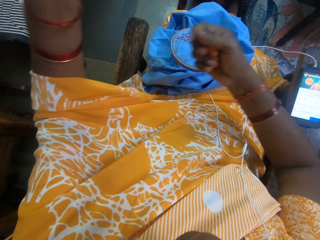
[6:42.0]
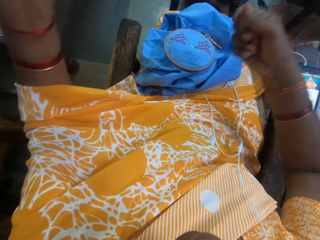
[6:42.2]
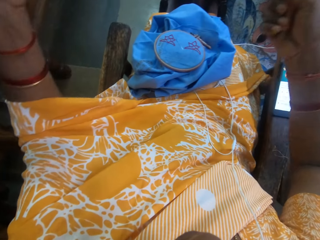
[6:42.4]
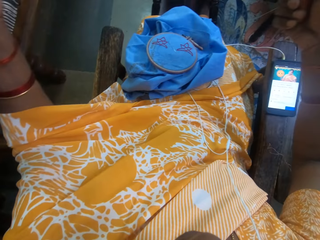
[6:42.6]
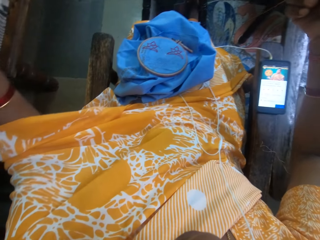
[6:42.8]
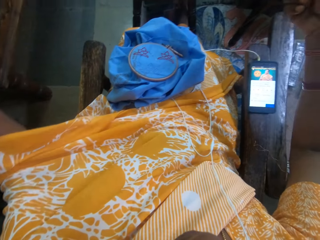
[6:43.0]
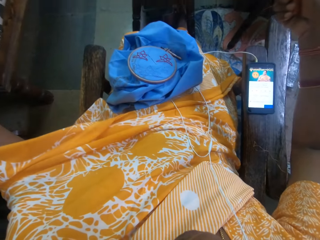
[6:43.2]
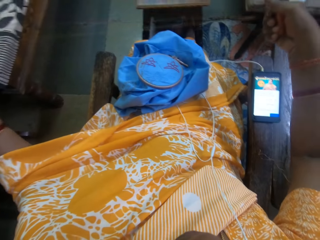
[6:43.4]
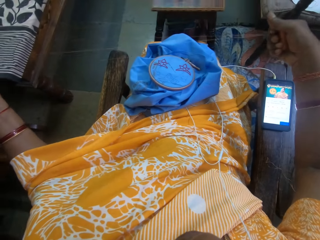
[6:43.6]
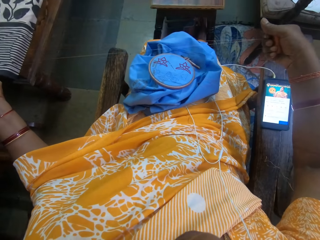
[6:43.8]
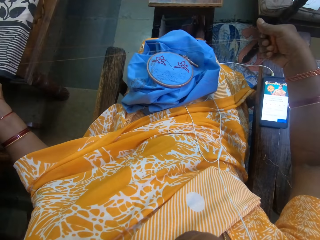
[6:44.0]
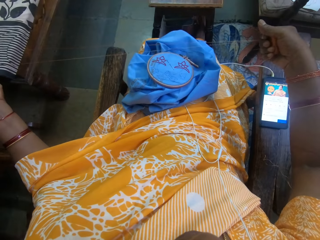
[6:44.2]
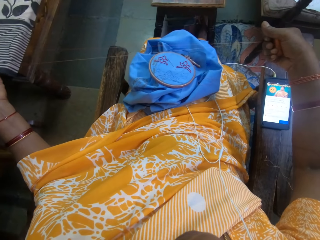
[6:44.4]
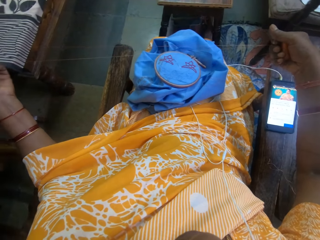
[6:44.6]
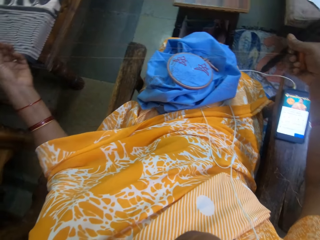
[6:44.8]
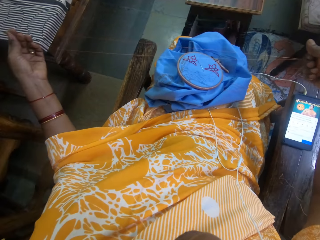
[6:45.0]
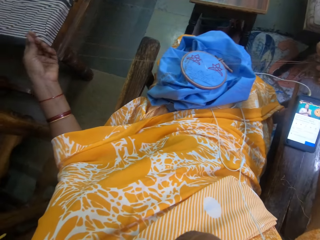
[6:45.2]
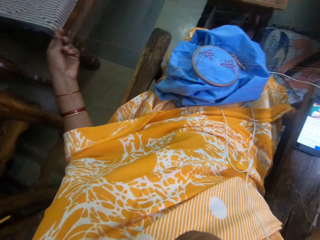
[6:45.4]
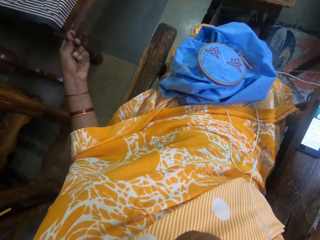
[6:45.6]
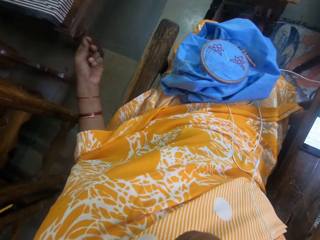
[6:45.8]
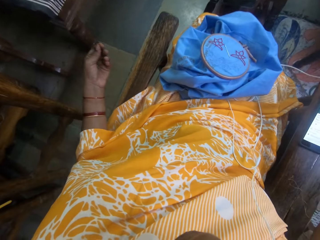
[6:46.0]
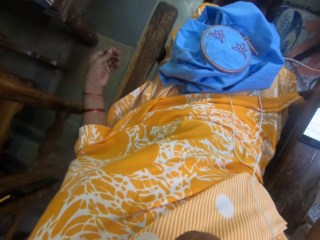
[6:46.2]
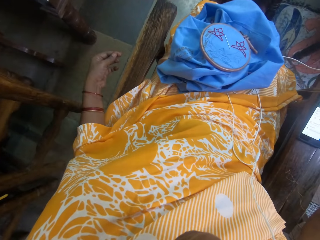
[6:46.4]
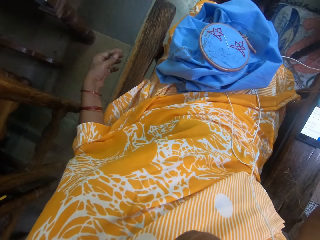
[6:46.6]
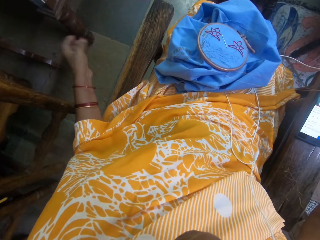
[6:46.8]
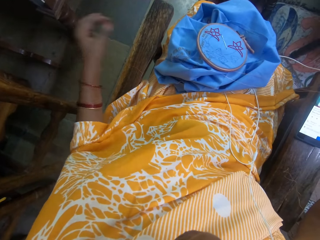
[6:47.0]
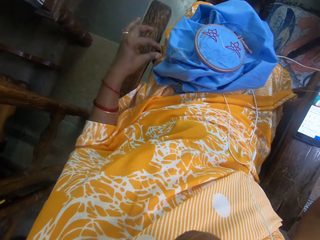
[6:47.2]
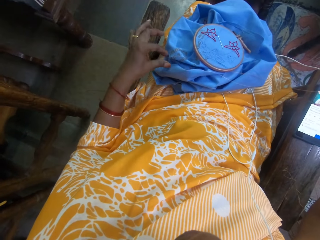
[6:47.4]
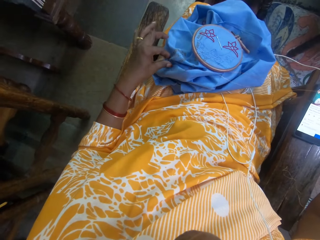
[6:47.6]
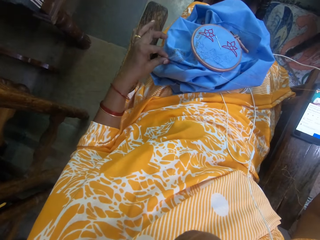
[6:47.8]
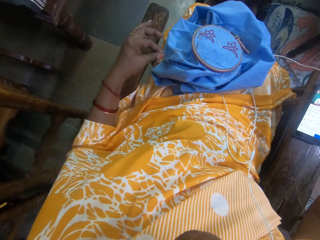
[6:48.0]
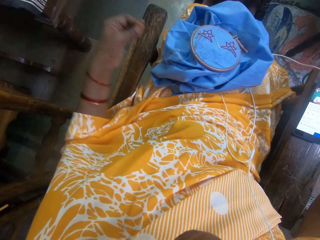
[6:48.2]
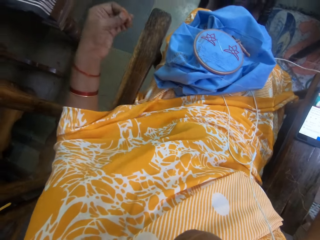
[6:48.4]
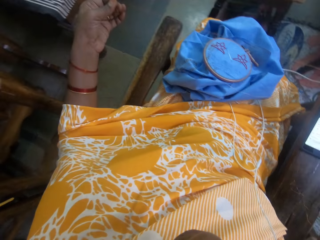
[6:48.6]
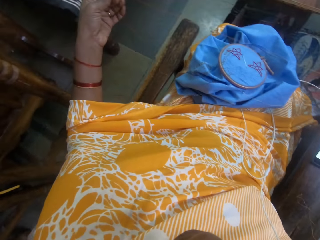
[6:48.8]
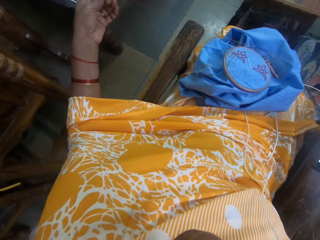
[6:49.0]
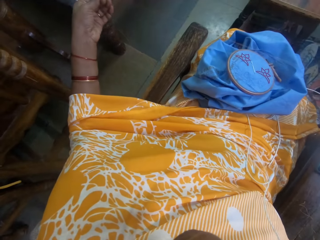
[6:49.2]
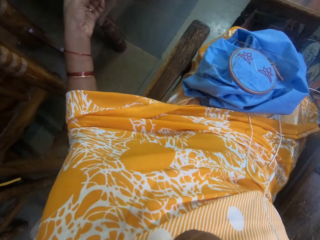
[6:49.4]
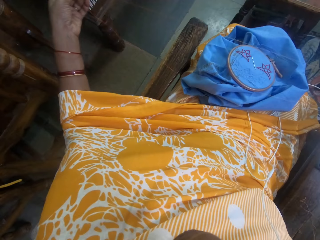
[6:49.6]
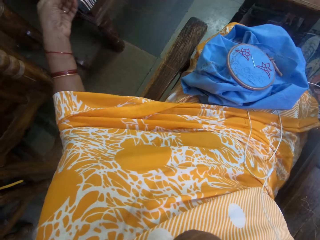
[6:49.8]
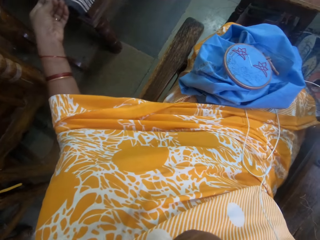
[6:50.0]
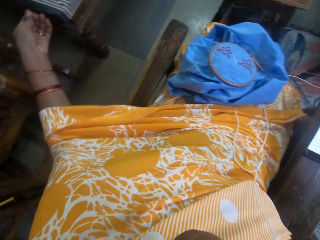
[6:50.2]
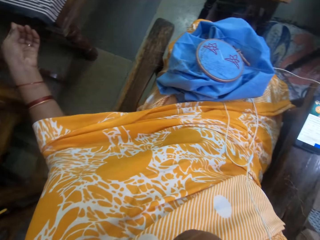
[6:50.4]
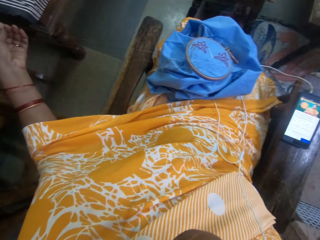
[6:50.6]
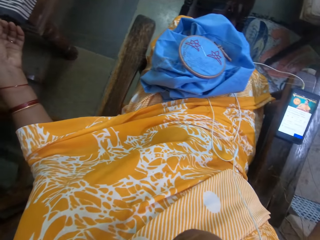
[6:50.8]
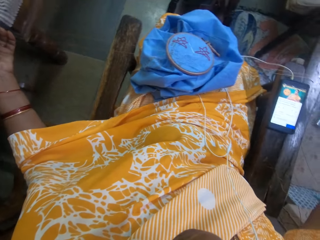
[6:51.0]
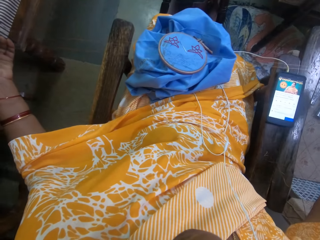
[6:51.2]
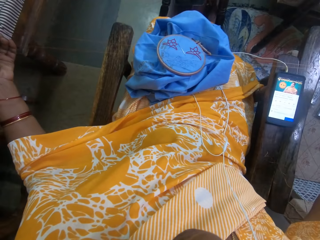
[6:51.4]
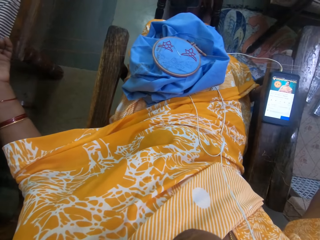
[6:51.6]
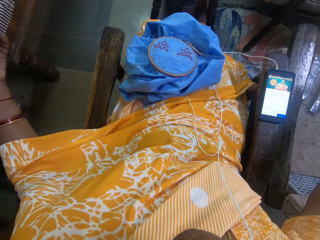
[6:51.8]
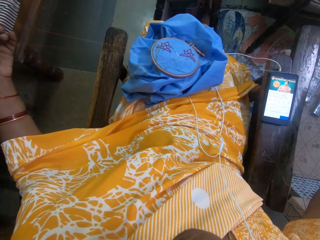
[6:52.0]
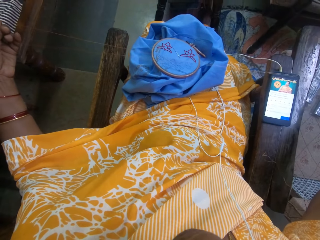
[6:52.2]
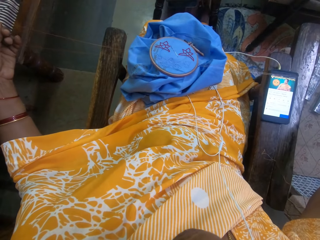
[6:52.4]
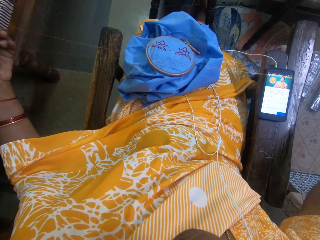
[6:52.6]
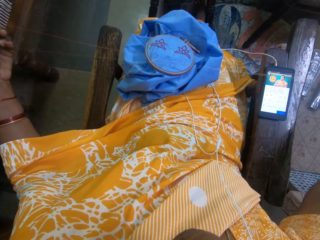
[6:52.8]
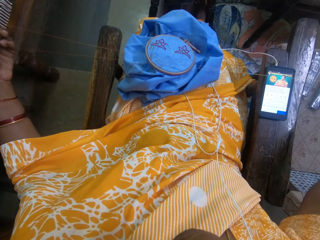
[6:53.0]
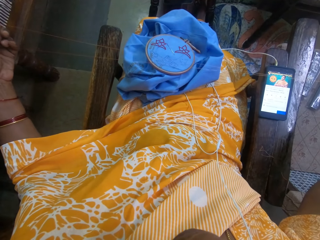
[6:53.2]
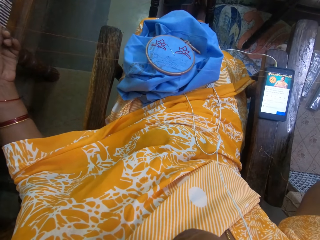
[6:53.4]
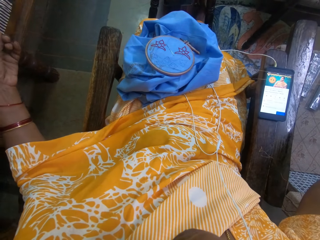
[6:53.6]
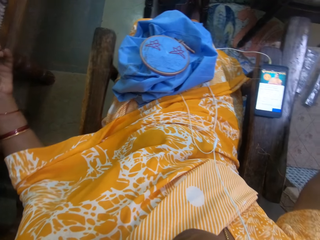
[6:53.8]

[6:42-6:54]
The camera wearer holds the thread with her right hand. She pulls the thread with both hands. She drops the thread on the fabric with her left hand. She picks the thread from the fabric with her left hand. She pulls the thread with both hands.

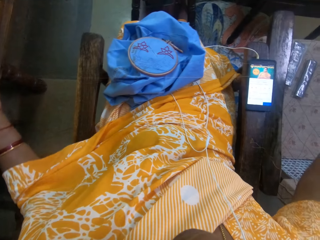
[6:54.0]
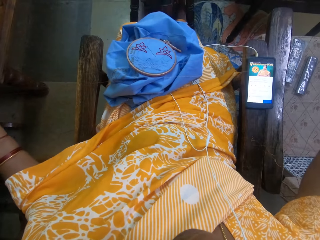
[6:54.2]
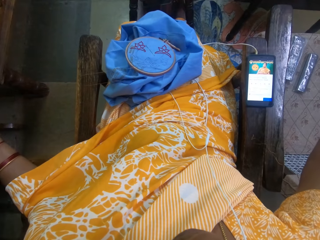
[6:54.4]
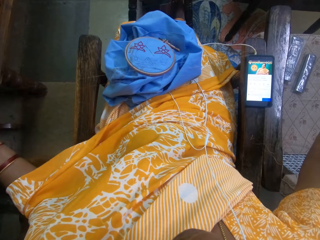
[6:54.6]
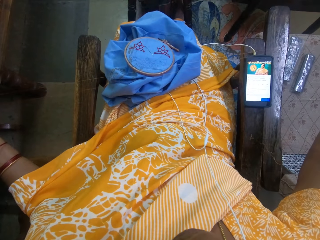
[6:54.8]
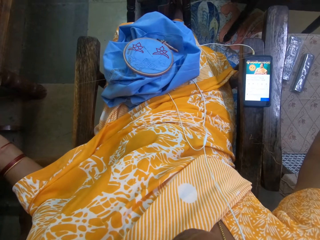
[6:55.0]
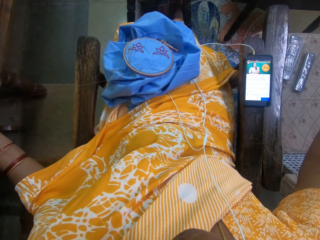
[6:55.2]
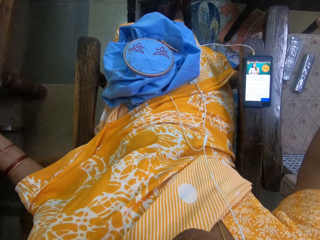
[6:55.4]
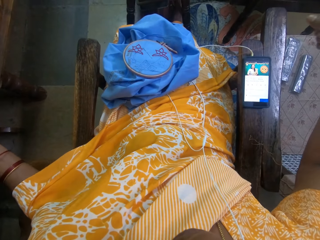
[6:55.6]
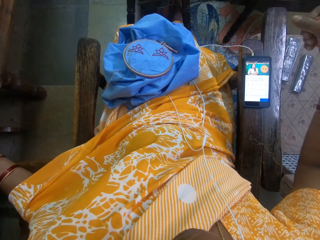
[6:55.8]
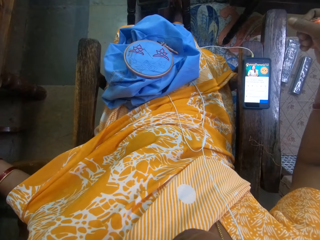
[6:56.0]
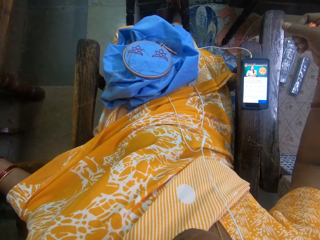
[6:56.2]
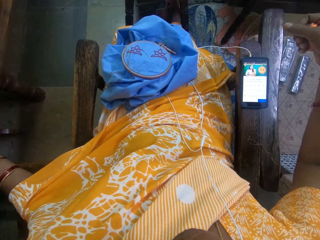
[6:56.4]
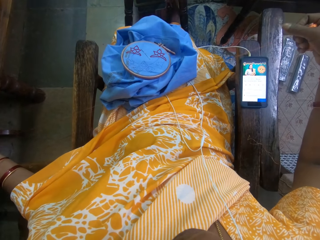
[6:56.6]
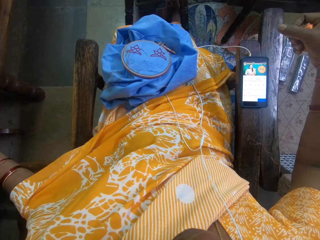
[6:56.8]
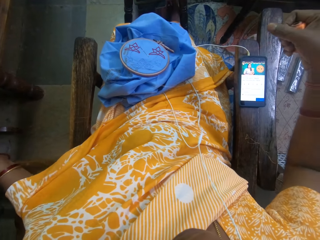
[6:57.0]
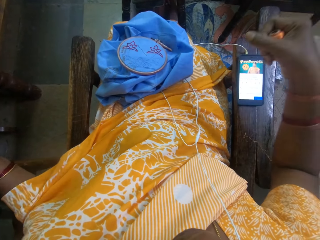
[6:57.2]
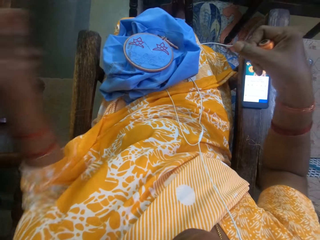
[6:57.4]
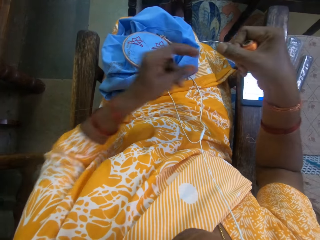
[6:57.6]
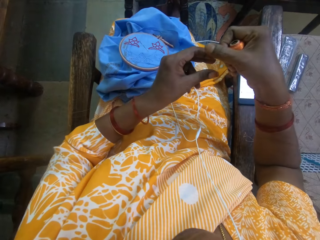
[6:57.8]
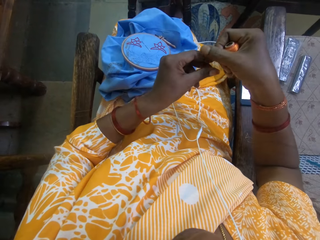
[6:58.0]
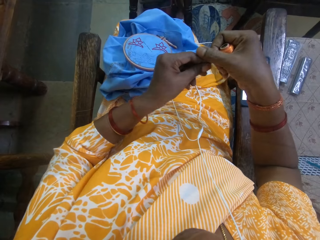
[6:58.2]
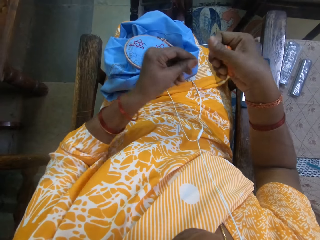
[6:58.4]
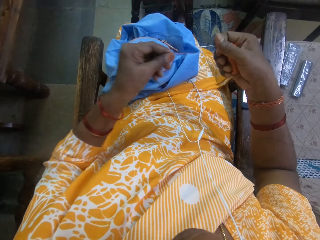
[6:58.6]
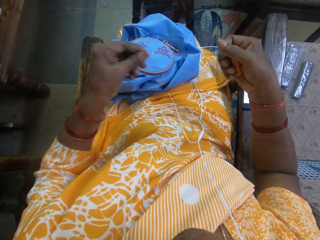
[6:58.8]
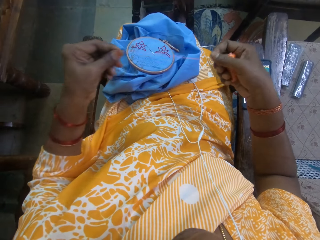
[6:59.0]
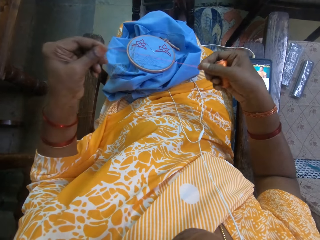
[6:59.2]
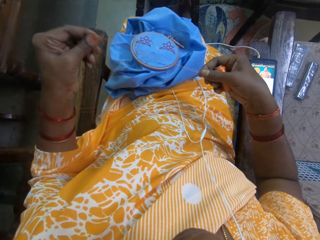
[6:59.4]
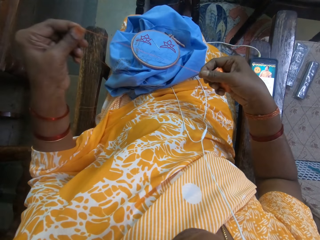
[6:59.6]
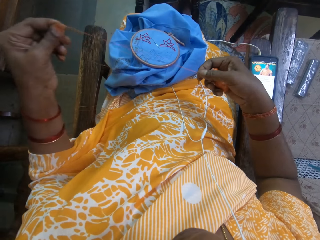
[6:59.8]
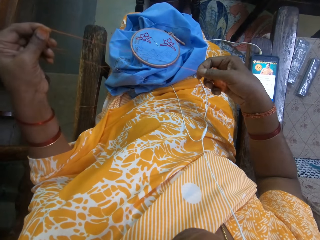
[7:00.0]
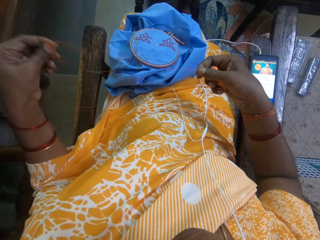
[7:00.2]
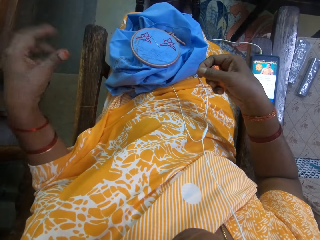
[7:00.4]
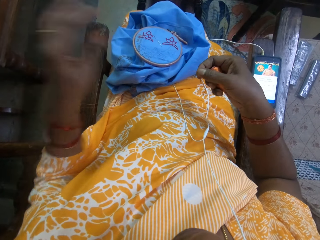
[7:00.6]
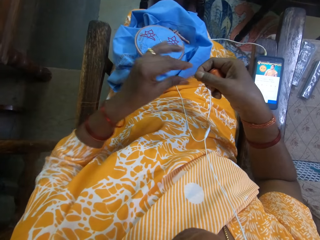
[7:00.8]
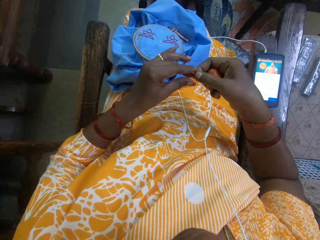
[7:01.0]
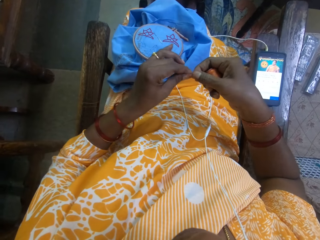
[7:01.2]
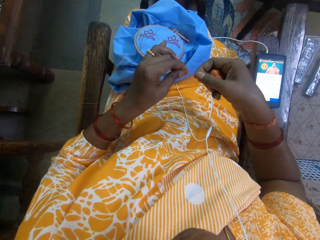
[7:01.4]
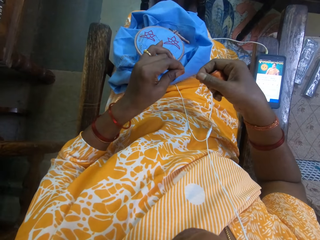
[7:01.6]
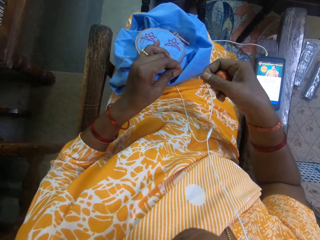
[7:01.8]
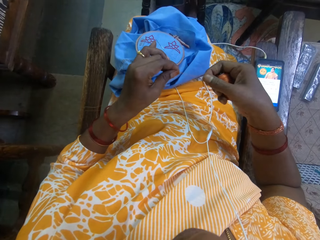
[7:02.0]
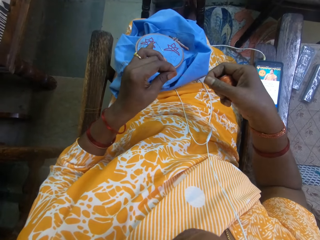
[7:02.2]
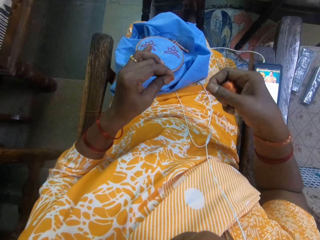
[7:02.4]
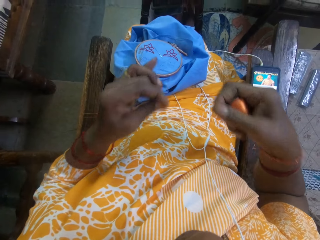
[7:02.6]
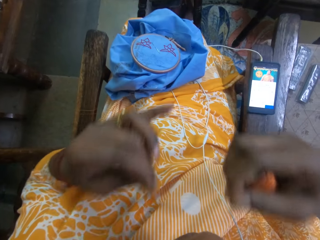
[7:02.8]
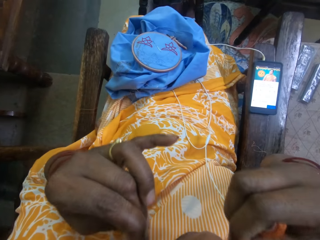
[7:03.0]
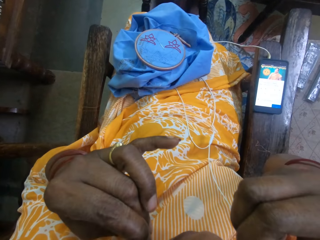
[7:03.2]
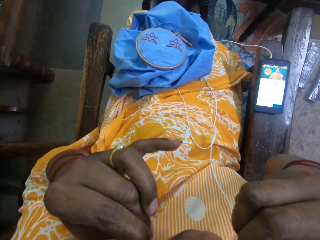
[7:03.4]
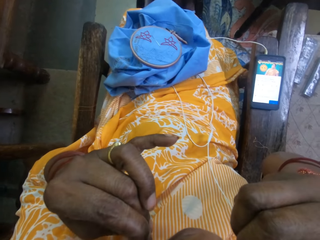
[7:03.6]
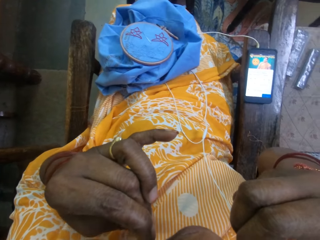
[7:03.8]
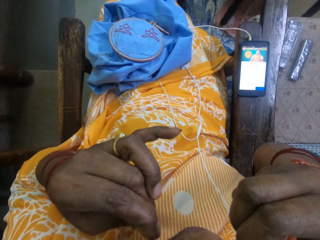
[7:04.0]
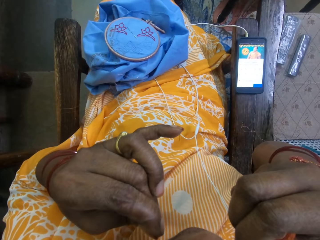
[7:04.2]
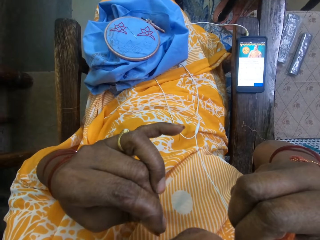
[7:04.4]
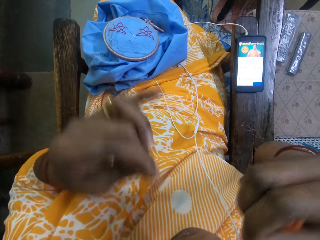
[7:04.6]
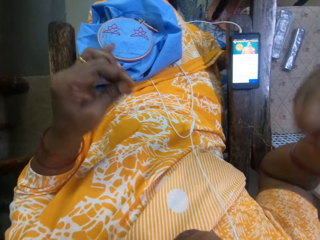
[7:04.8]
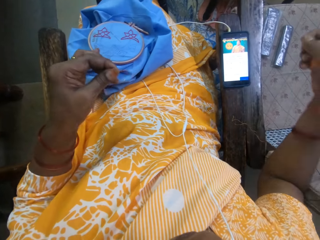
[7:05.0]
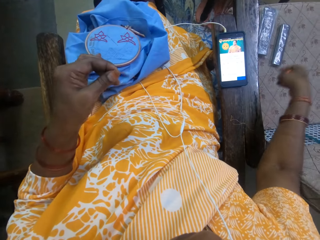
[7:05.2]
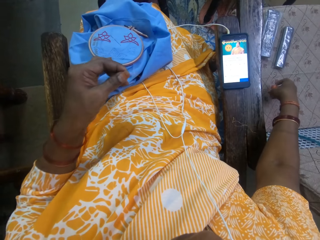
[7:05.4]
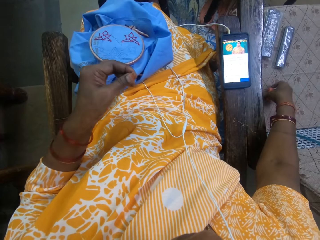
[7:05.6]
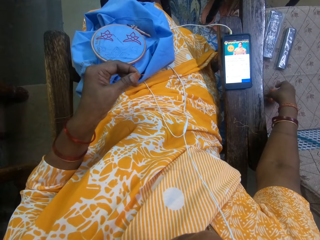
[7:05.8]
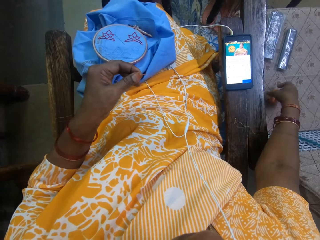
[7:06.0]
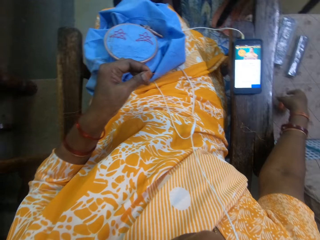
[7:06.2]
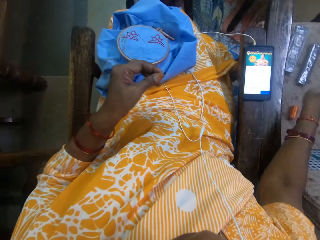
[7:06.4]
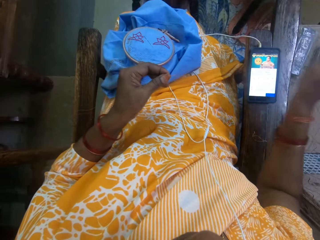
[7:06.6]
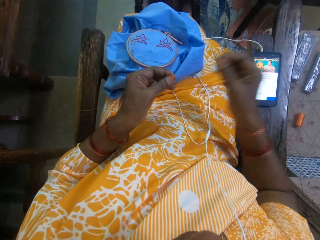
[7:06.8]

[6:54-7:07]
The camera wearer holds the thread with her left hand. She pulls the thread with her left hand. She holds the thread with her right hand. She pulls the thread with her left hand. She cuts the thread with her teeth. She holds the thread with her left hand. She drops the thread on the chair with her right hand.
